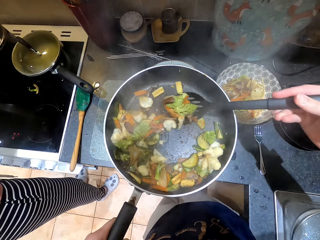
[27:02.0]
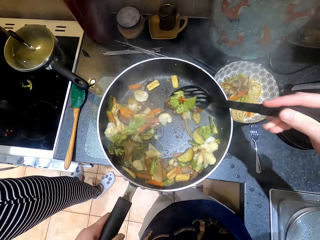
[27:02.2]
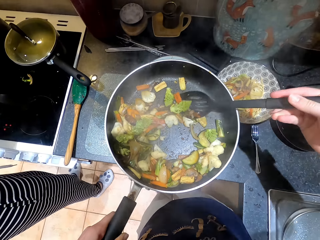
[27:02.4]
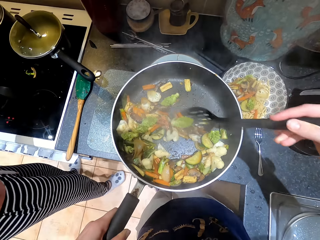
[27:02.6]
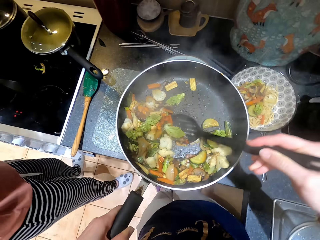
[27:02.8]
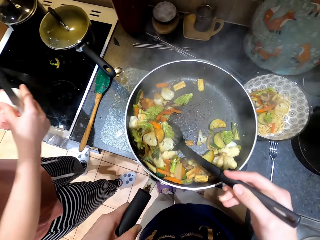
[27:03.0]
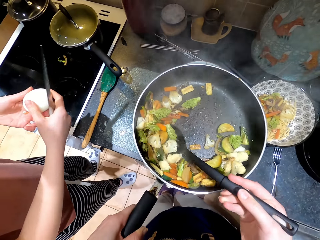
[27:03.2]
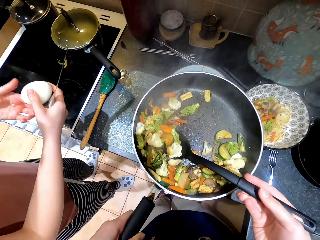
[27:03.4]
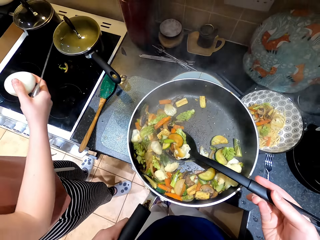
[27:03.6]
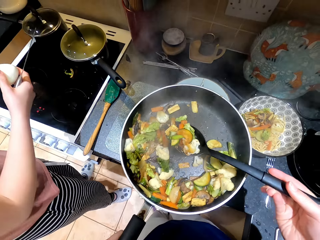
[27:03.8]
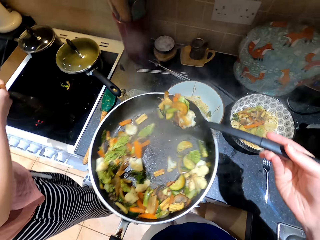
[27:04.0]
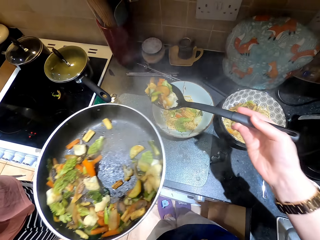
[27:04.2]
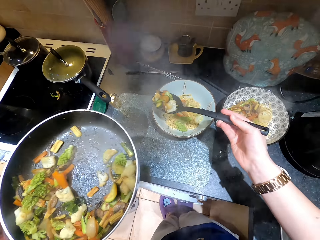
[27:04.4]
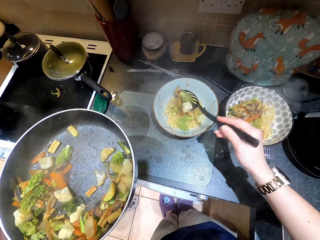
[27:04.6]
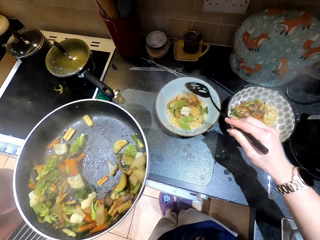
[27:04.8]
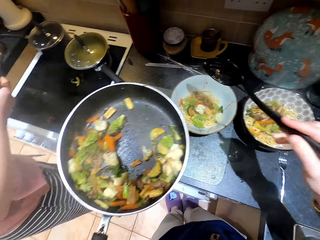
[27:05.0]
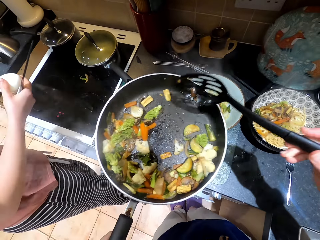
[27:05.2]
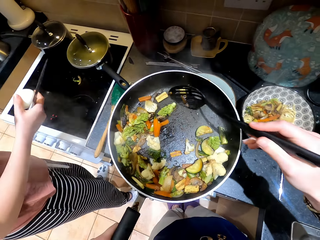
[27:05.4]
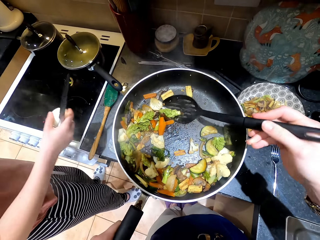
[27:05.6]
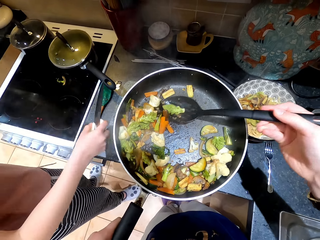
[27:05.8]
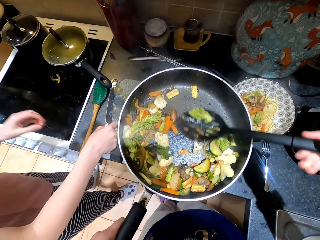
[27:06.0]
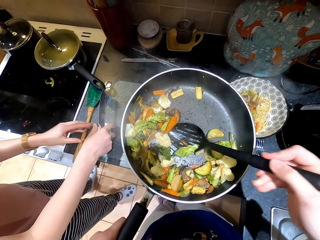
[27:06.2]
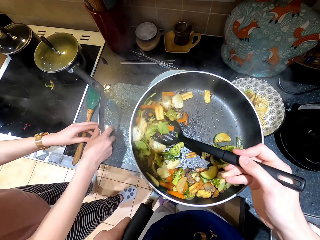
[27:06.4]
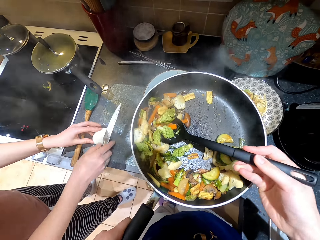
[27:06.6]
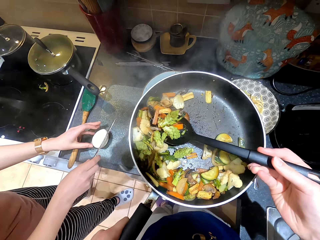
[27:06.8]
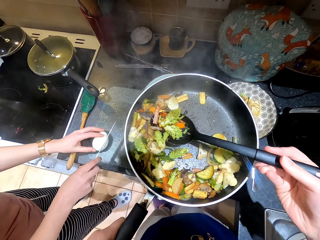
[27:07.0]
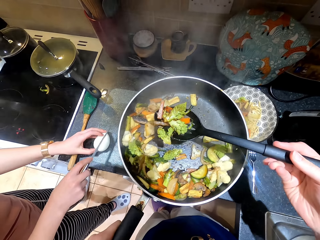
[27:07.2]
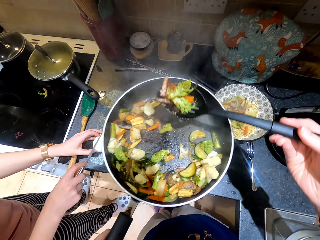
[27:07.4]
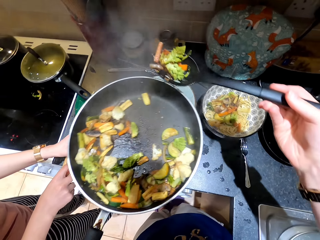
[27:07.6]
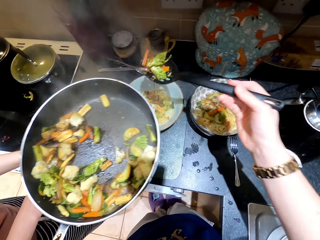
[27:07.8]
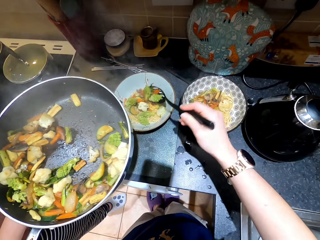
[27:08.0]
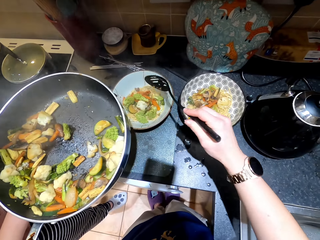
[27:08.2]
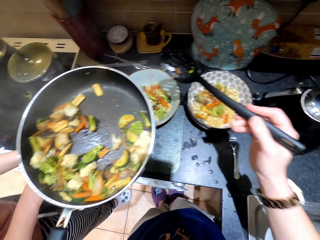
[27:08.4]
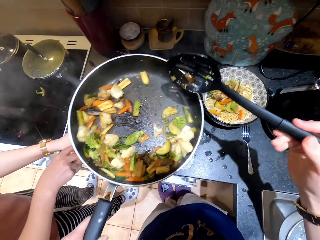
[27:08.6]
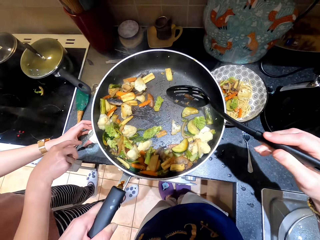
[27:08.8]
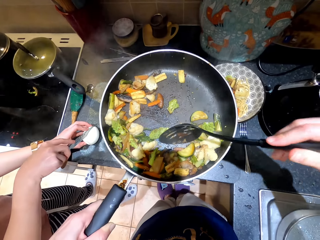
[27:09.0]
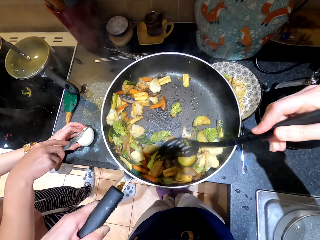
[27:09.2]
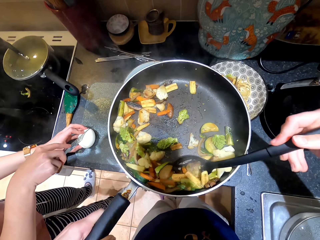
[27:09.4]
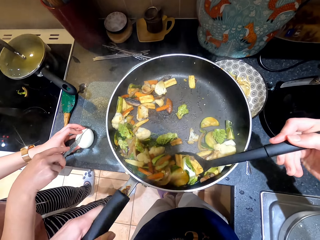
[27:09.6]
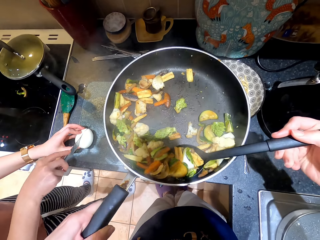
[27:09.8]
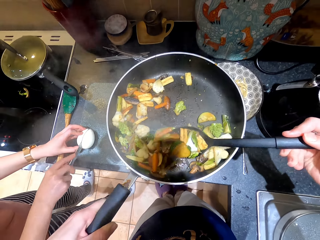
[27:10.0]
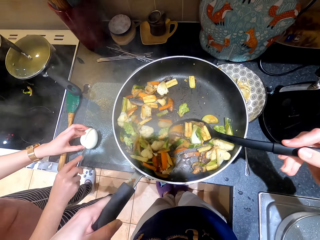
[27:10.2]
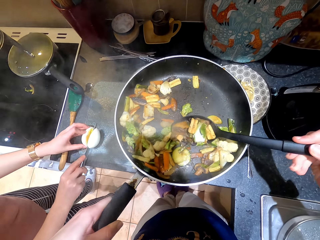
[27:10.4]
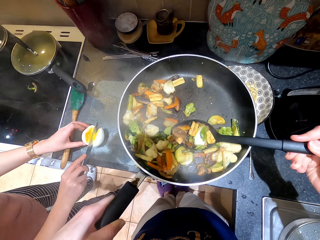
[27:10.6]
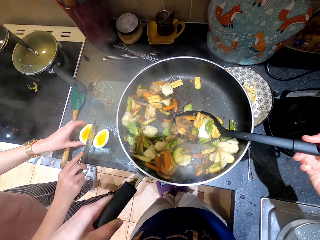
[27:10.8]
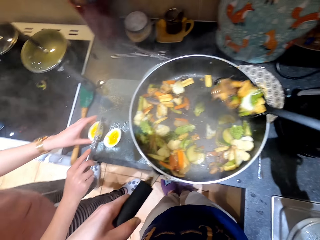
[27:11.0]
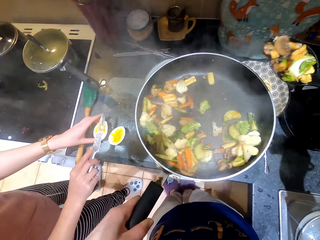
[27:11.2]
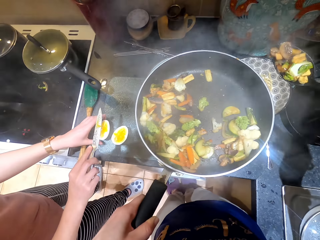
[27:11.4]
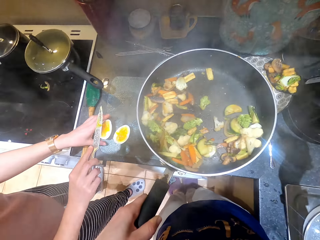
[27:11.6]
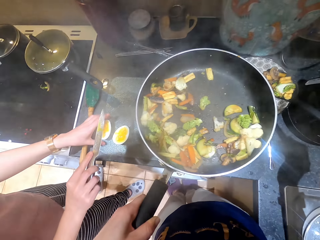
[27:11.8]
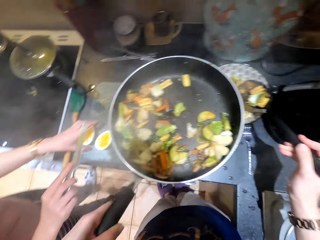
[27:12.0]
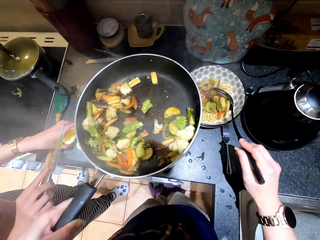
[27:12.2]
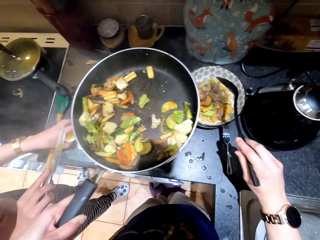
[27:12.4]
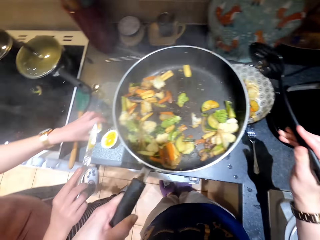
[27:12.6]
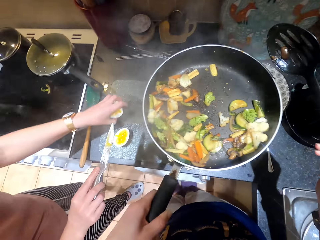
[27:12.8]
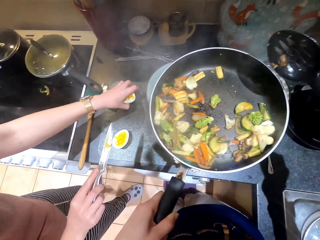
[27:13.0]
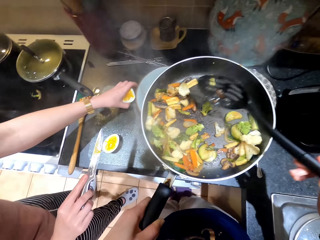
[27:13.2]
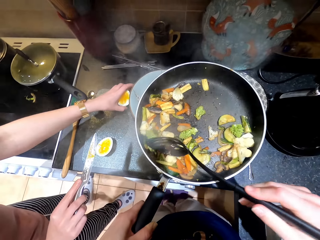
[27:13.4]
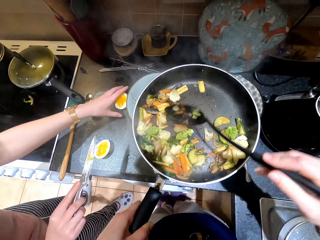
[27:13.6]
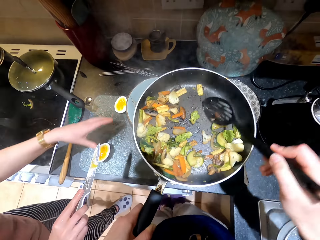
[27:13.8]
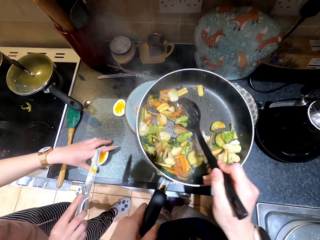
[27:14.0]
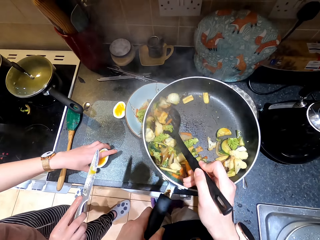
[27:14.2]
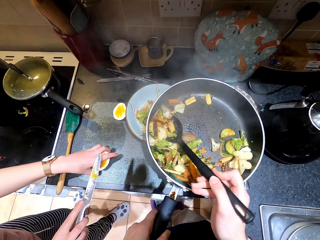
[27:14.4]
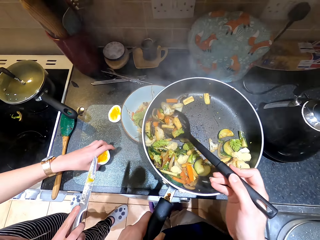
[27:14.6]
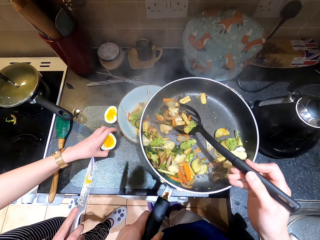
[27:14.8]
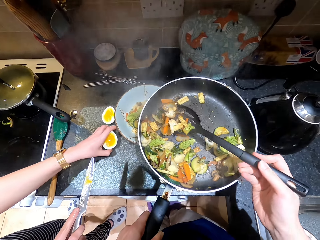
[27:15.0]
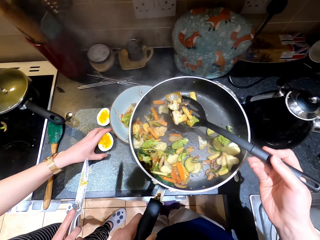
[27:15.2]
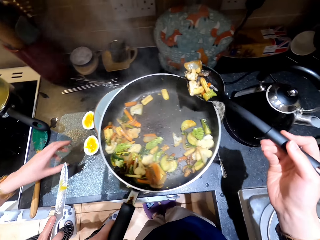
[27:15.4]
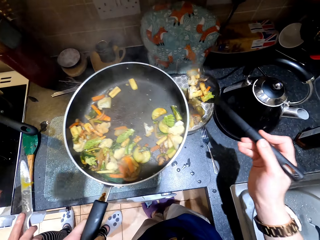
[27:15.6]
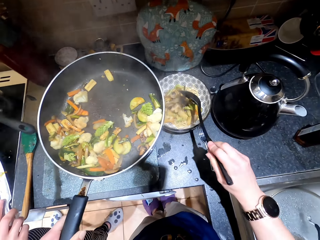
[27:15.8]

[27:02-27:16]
A lady puts a cooking pot aside. The camera wearer scoops food. They scoop the food again. They serve the food. They scoop the food. The lady puts an egg on a cutting board. The camera wearer scoops the food. The lady slices the egg. The camera wearer serves the food. They scoop the food. They serve the food. The lady repositions the egg. The camera wearer moves the food. The lady repositions the egg. The camera wearer scoops the food.

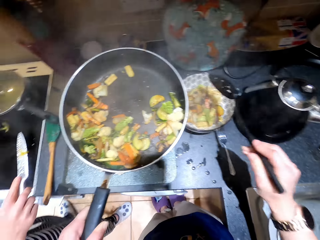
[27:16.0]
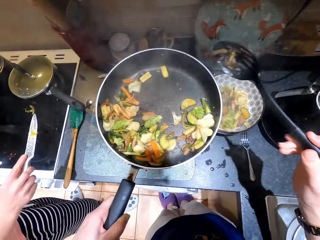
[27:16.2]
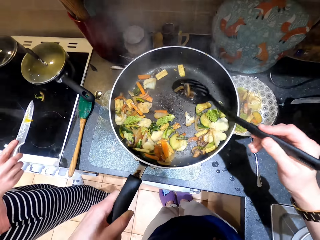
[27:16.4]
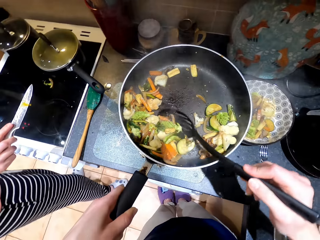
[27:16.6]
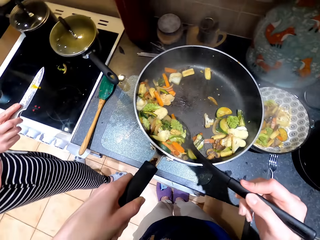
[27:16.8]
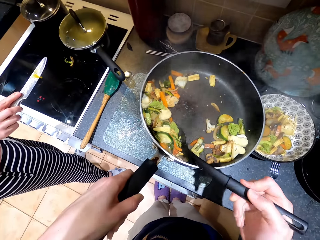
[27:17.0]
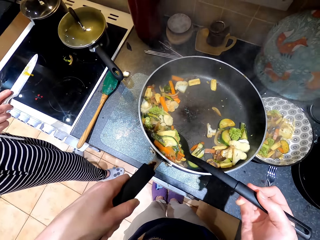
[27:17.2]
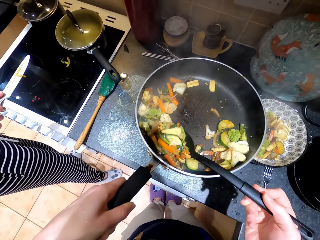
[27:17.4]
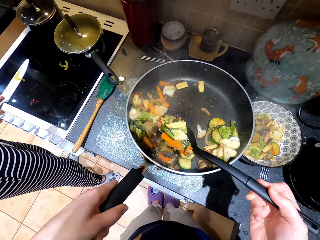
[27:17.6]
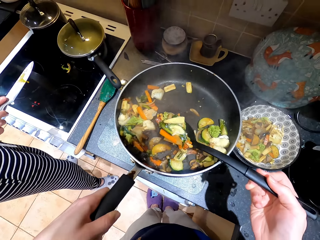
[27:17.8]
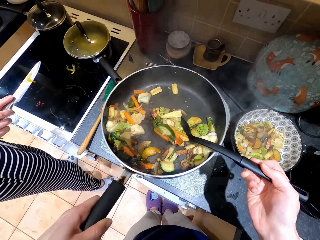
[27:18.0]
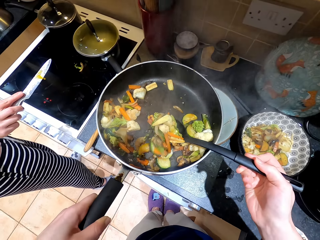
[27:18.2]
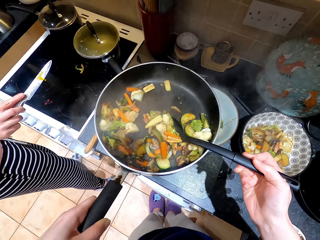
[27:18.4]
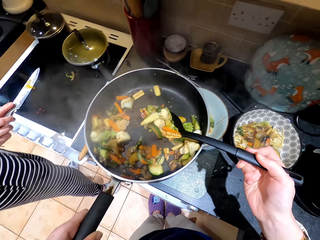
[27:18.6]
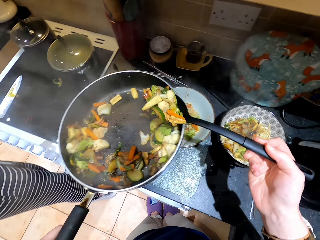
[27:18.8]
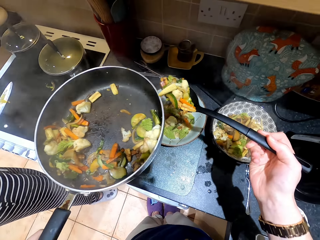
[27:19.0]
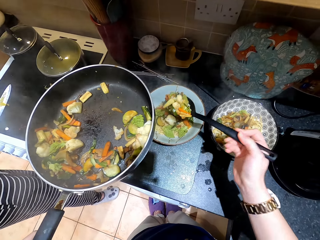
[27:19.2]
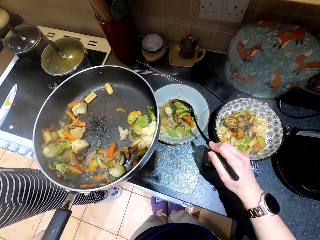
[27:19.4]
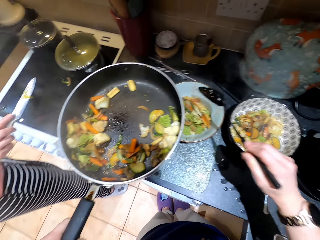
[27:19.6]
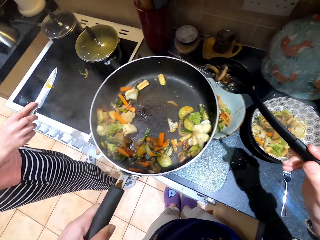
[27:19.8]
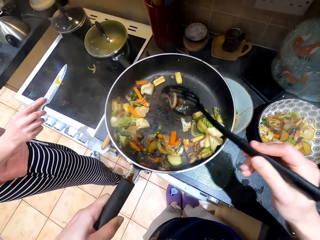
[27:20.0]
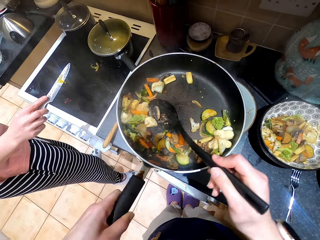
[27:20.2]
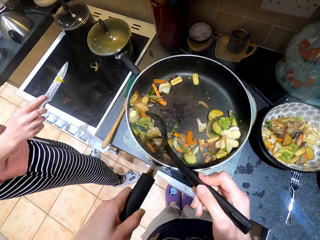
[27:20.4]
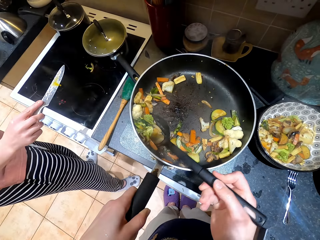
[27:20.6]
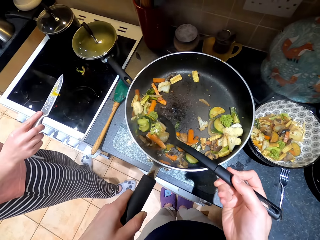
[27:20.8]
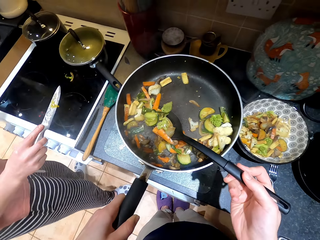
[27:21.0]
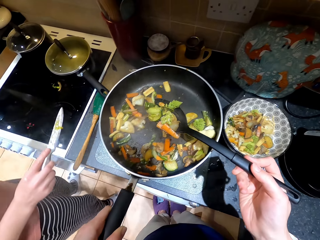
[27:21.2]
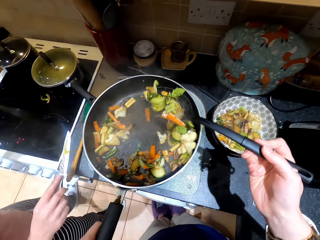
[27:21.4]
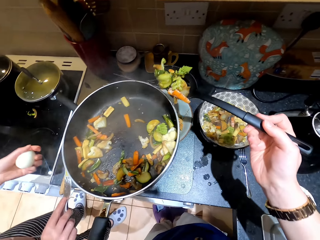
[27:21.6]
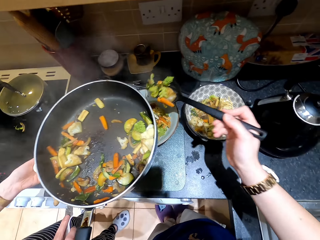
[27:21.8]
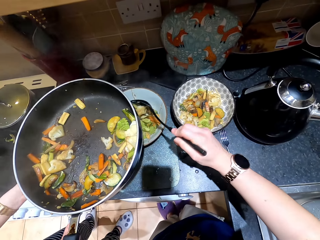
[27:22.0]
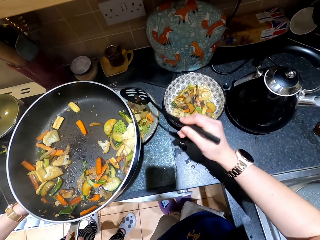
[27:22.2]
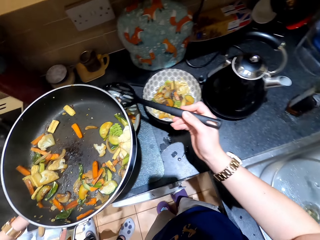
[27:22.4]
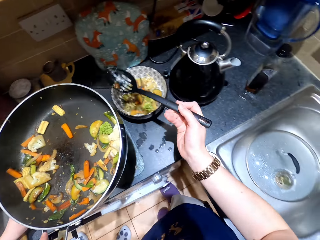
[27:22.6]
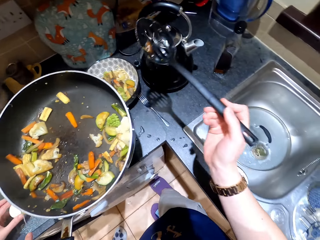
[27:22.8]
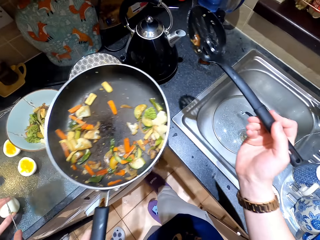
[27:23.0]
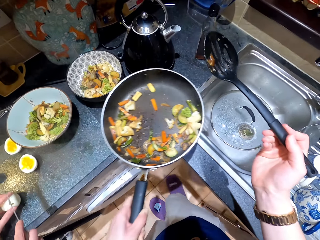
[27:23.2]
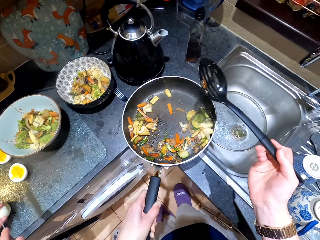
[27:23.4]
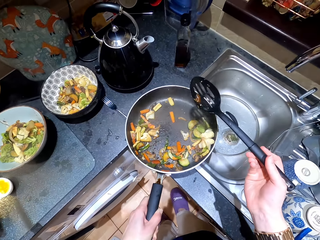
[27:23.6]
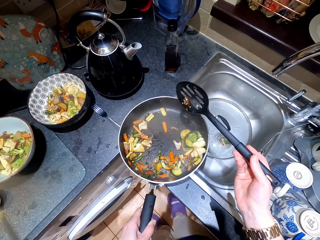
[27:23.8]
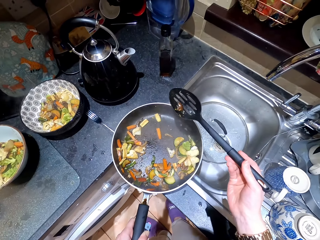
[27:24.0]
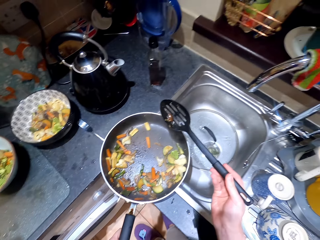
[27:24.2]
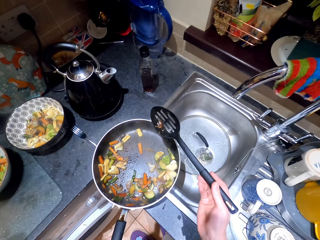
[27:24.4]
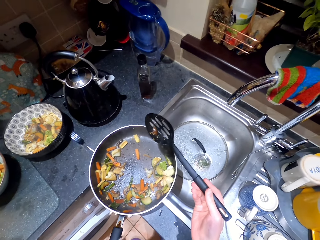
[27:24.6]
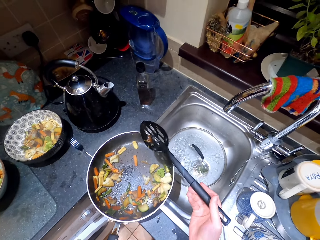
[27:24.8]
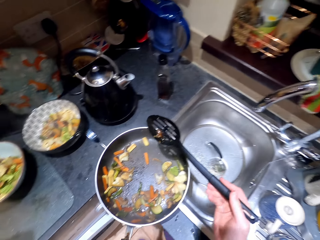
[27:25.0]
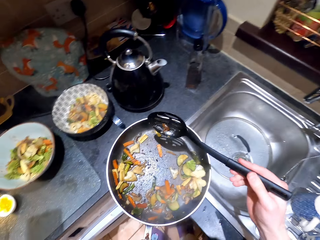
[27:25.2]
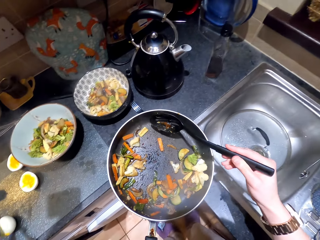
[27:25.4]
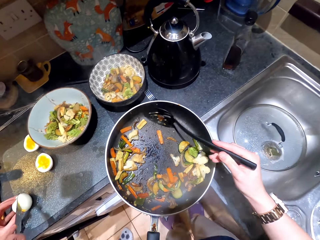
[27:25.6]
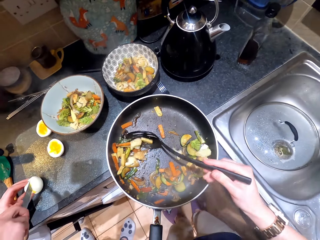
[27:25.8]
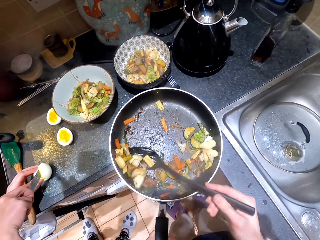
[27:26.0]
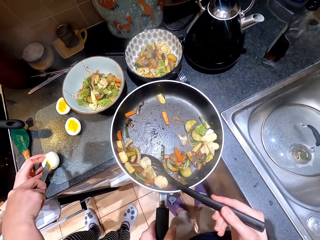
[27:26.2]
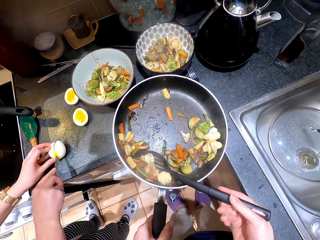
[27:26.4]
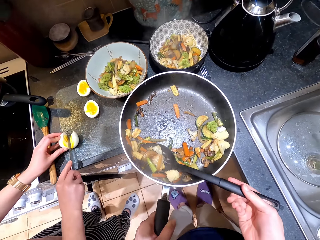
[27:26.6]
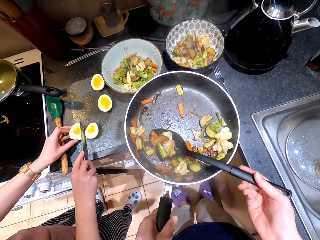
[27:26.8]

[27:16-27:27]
The camera wearer serves food. They scoop the food. They serve the food. They scoop the food. They serve the food. A lady puts an egg on a cutting board. The camera wearer puts a pan down. They scoop the food. They lift the pan. The lady slices the egg.
